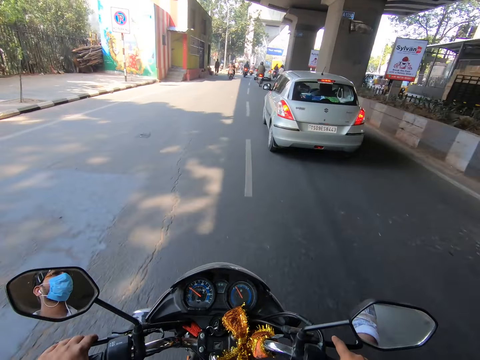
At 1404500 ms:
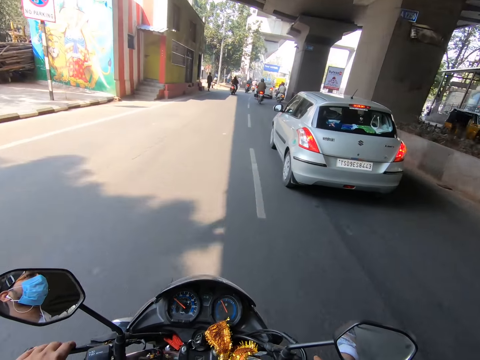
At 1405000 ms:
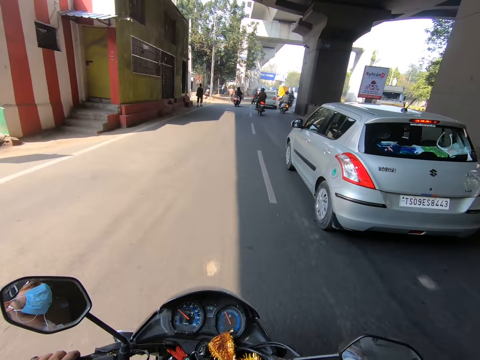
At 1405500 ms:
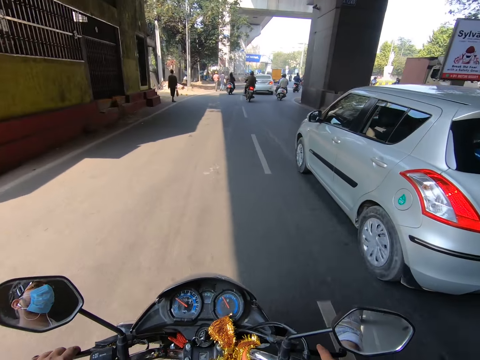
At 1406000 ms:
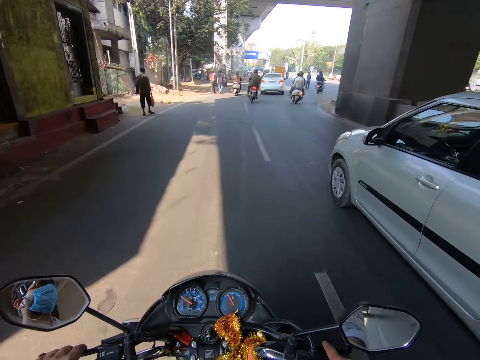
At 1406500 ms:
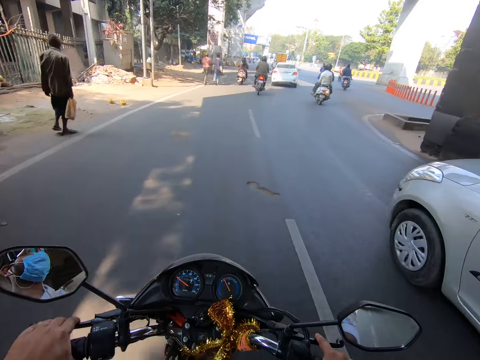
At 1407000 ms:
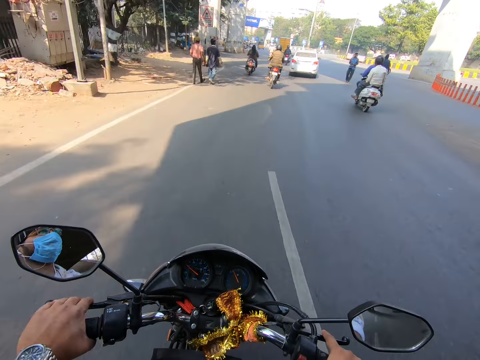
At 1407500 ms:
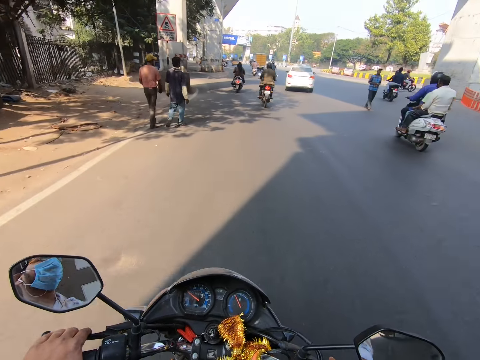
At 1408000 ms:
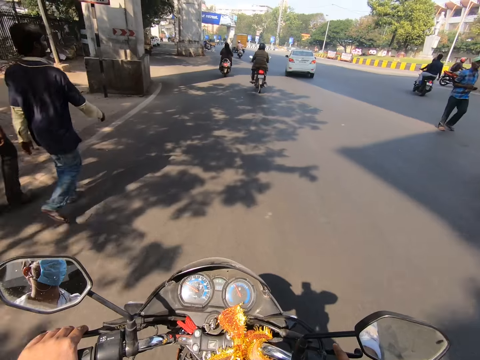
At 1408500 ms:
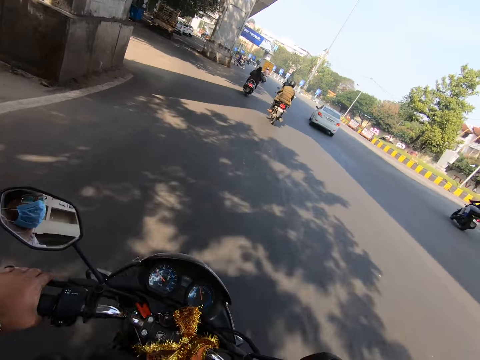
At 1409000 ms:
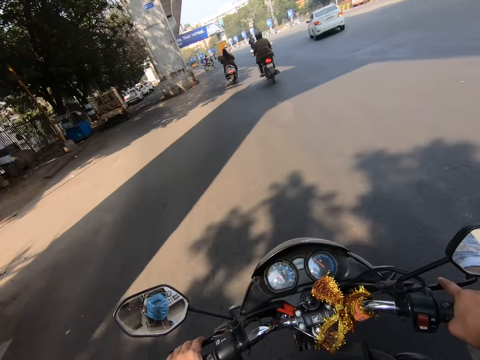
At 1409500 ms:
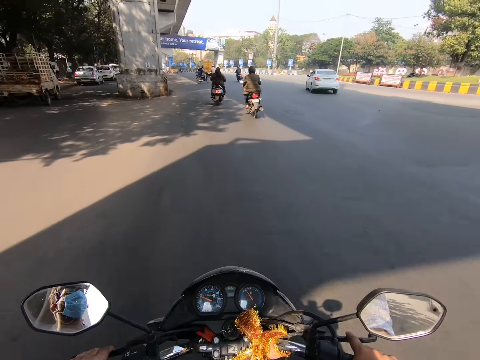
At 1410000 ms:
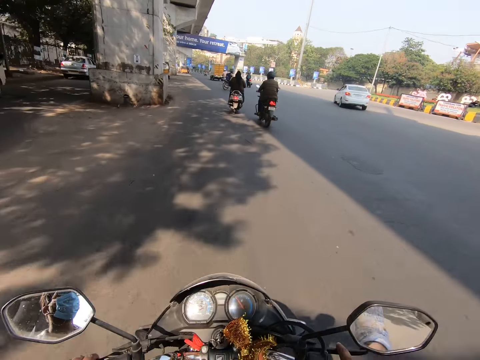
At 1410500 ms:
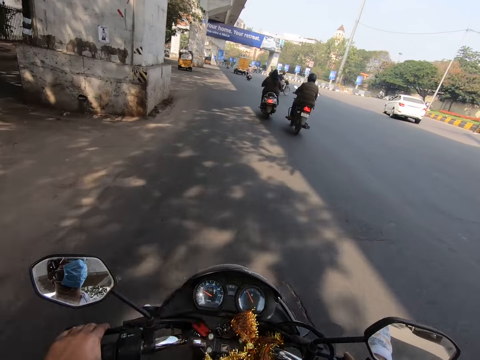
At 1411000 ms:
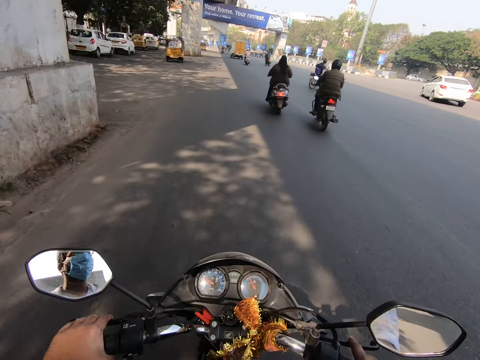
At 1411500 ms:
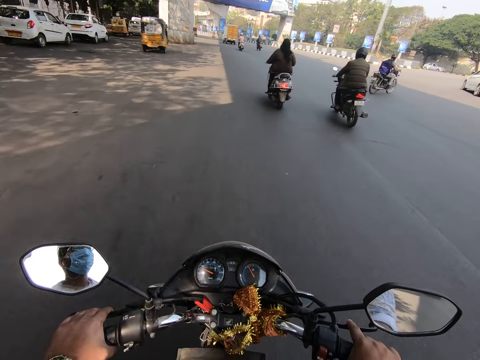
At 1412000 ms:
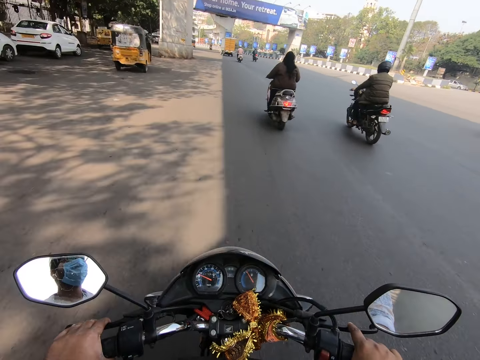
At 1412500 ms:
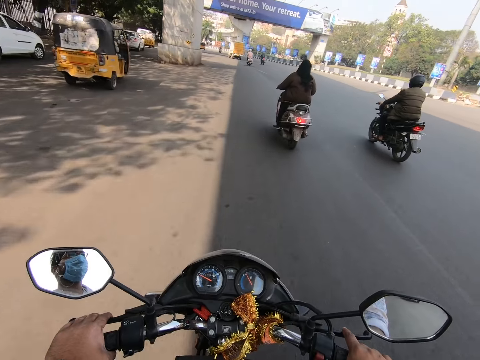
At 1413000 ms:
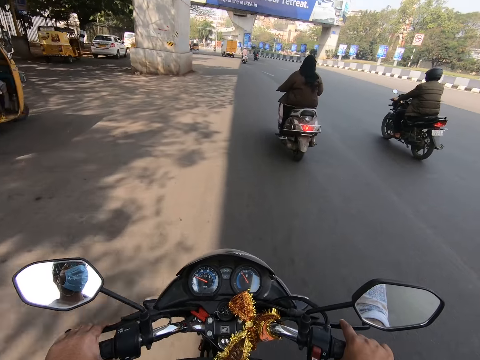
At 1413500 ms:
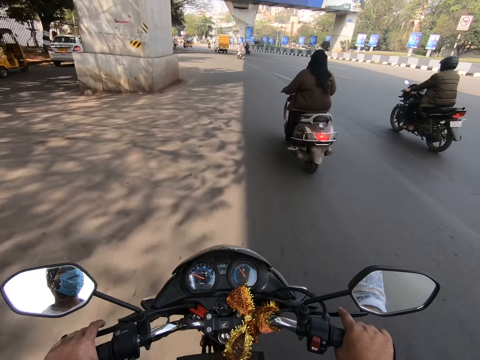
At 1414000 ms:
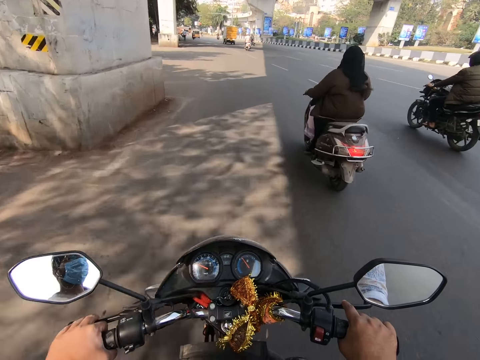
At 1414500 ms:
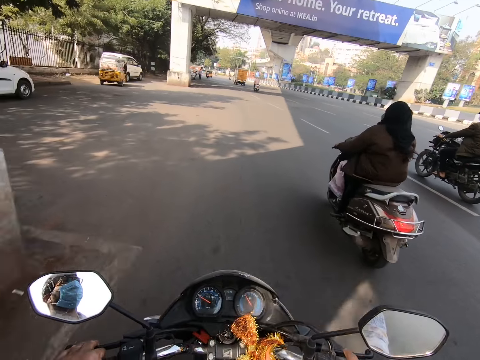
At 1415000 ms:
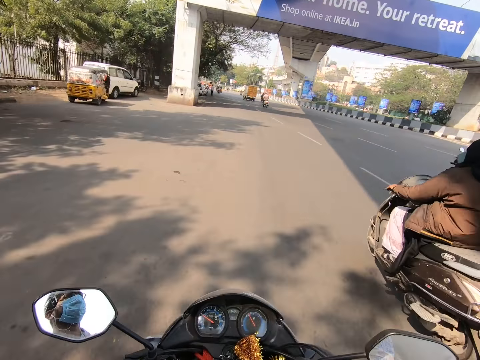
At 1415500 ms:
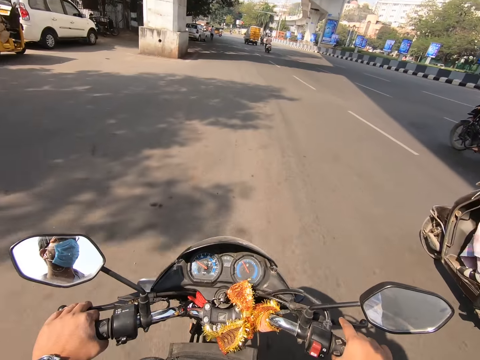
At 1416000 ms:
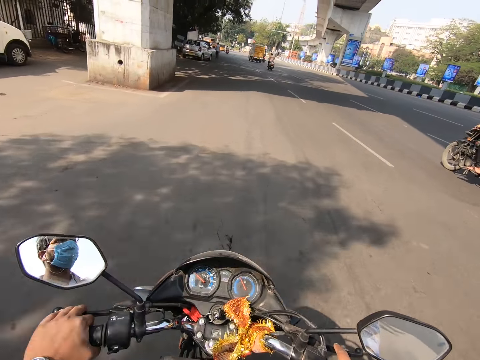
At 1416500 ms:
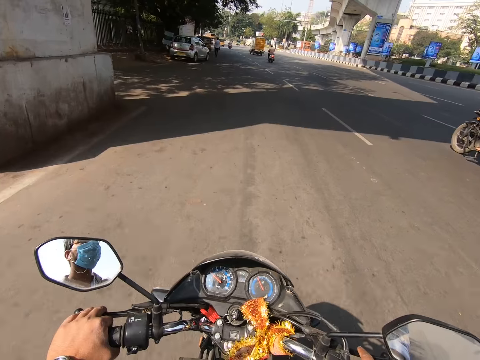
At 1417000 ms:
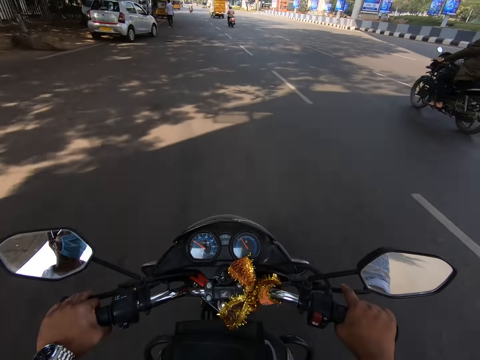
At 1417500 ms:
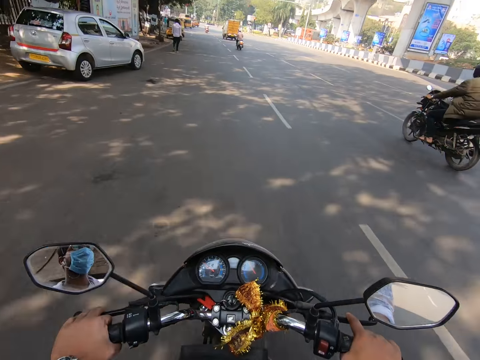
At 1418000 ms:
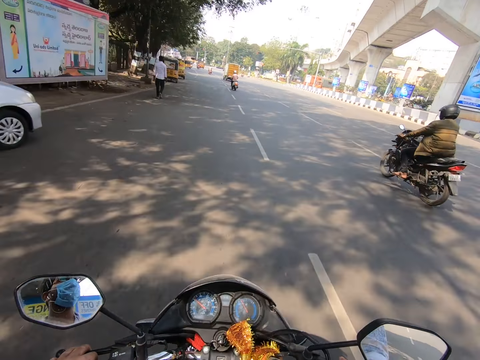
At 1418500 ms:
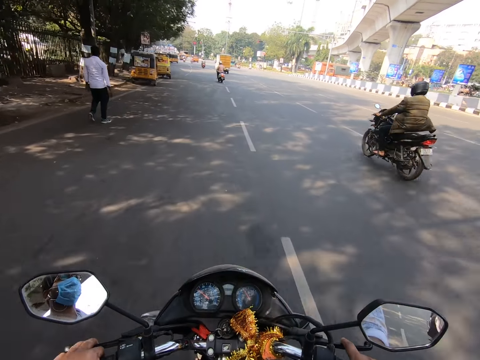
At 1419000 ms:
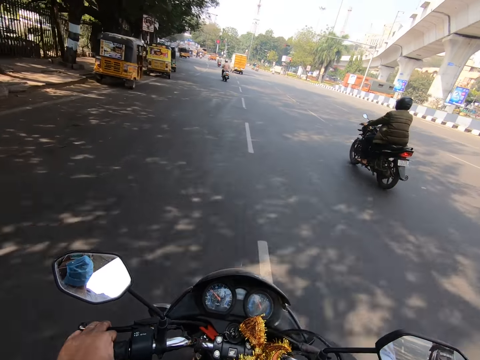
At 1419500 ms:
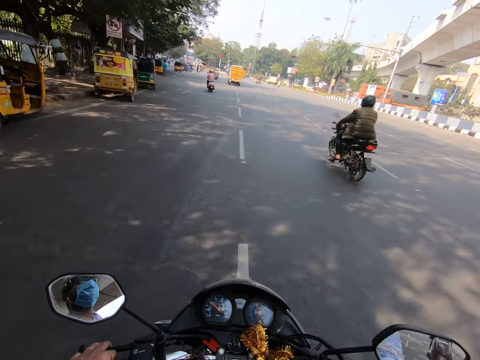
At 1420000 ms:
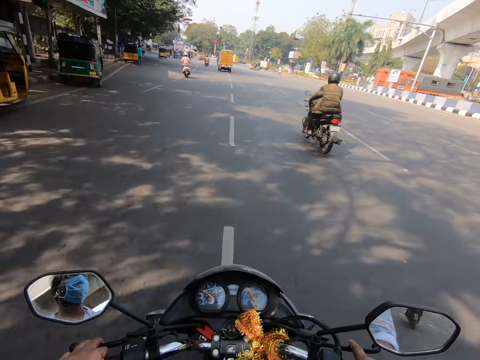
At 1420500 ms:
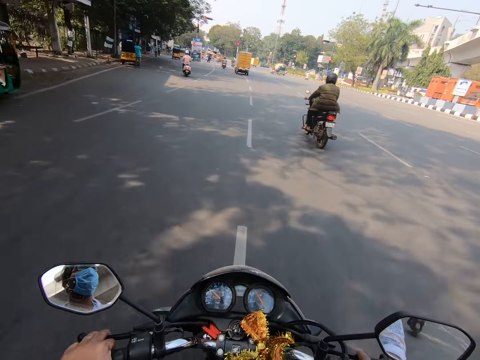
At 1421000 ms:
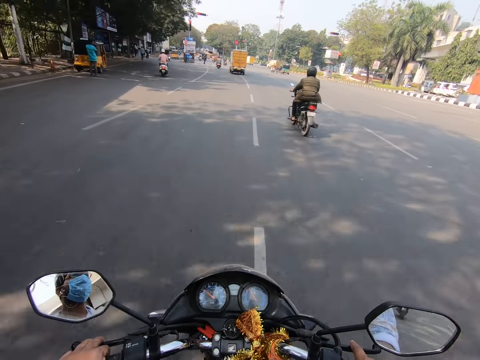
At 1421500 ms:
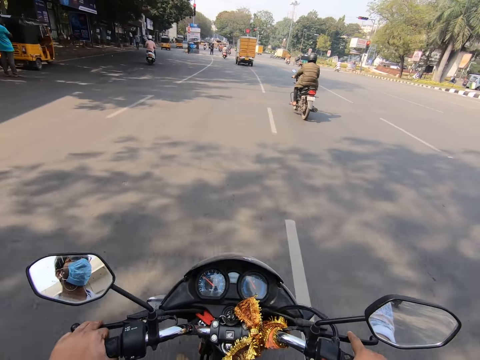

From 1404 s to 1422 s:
The camera wearer rides past the white car on the road. They ride past a man on the road. They ride past another man on the road. They ride past another man on the road. They ride past another man on the road. They ride past a woman on a bike on the road. They ride past a bike on the road. They ride past another man on the road.

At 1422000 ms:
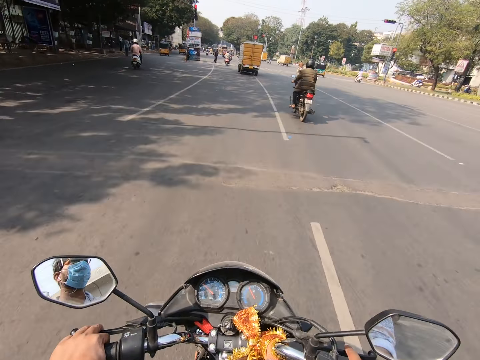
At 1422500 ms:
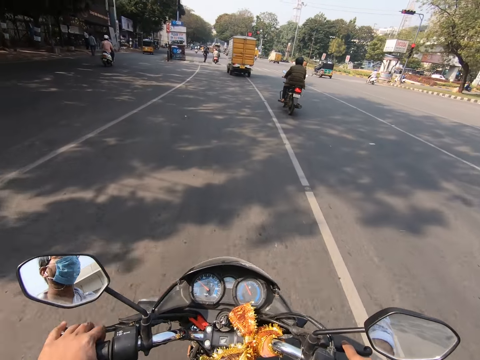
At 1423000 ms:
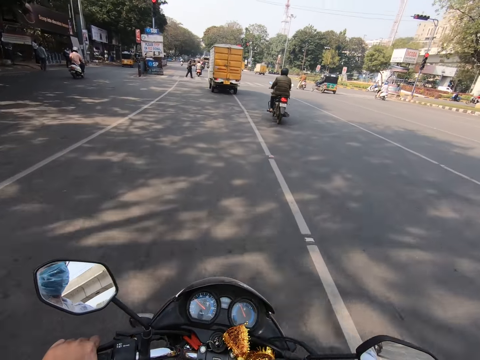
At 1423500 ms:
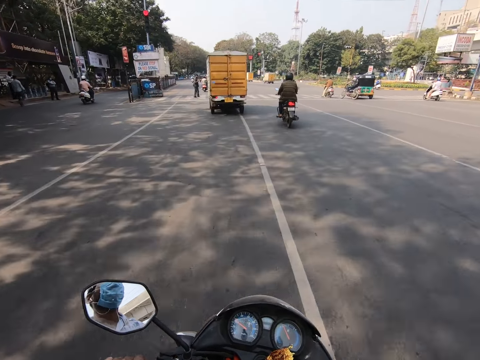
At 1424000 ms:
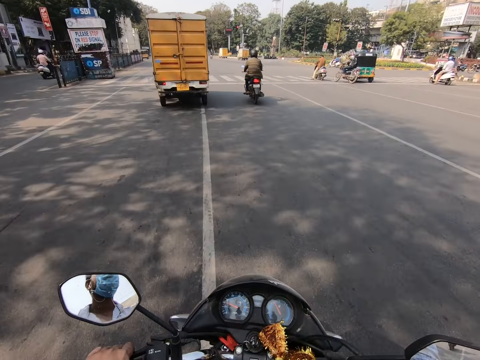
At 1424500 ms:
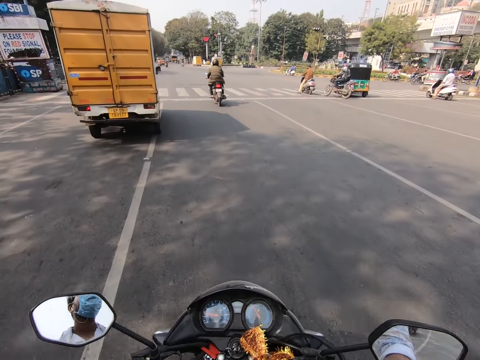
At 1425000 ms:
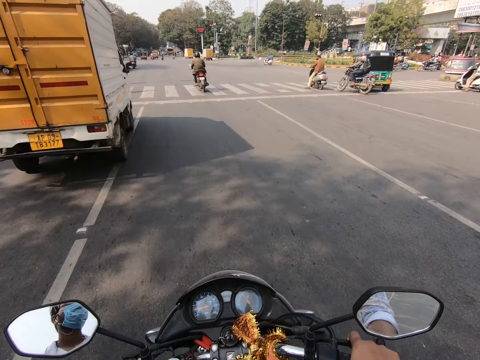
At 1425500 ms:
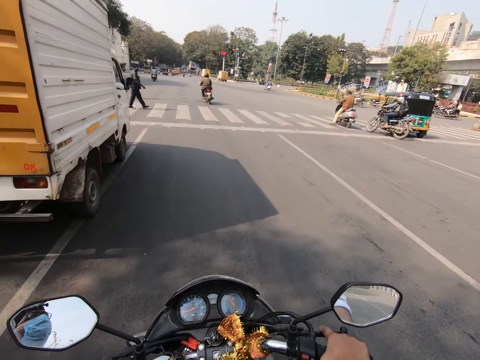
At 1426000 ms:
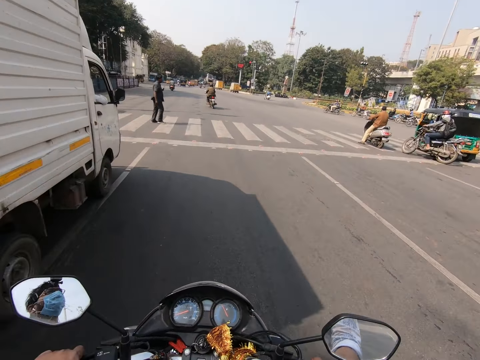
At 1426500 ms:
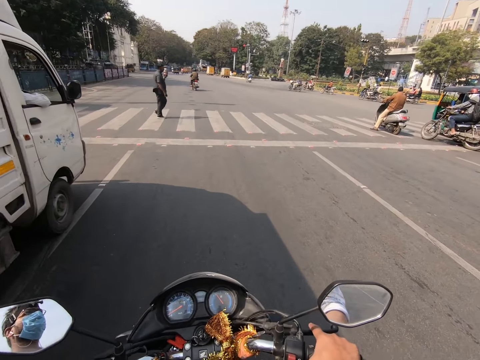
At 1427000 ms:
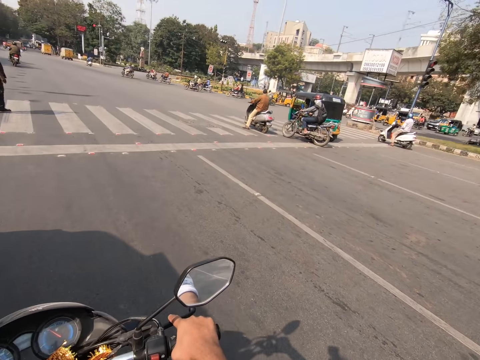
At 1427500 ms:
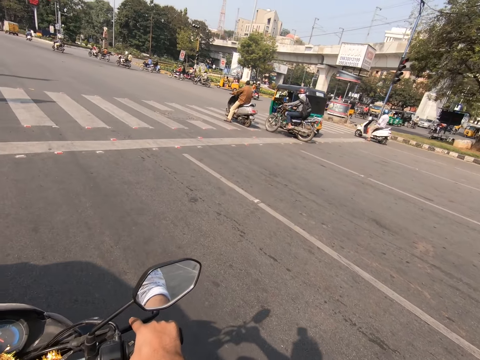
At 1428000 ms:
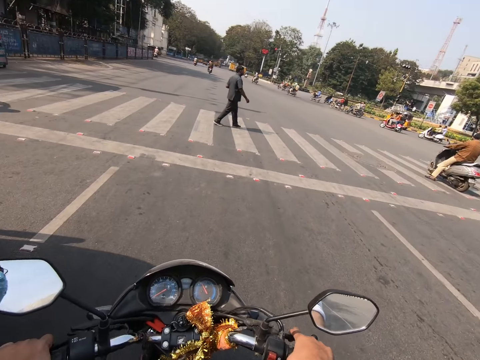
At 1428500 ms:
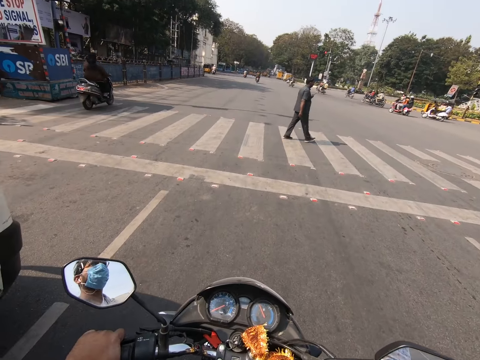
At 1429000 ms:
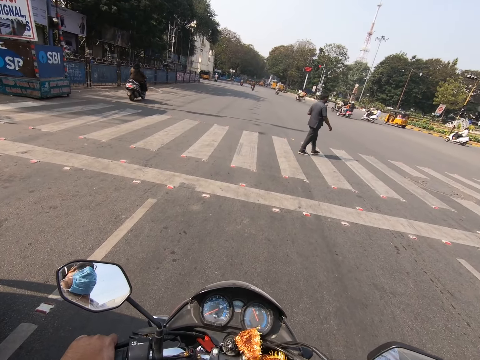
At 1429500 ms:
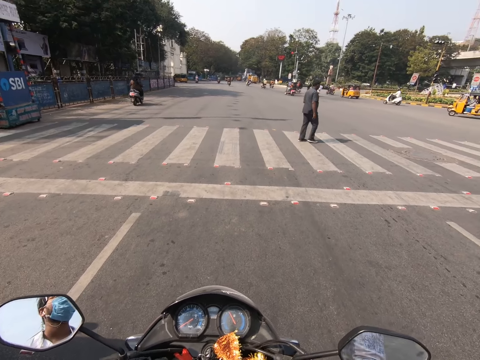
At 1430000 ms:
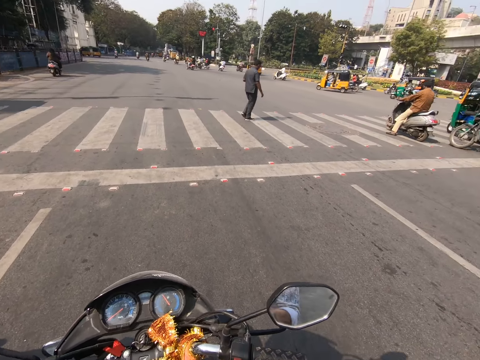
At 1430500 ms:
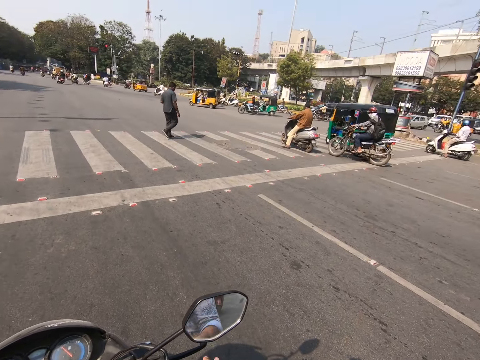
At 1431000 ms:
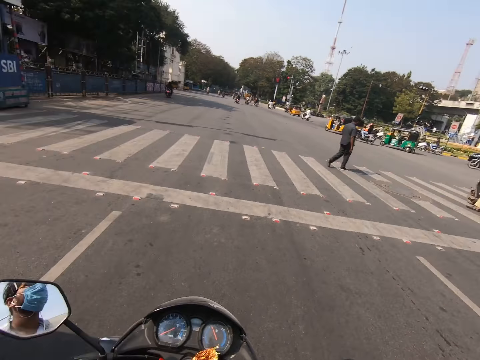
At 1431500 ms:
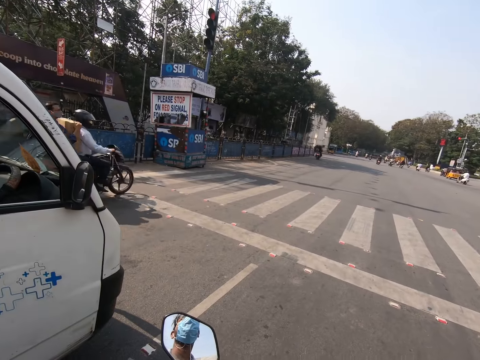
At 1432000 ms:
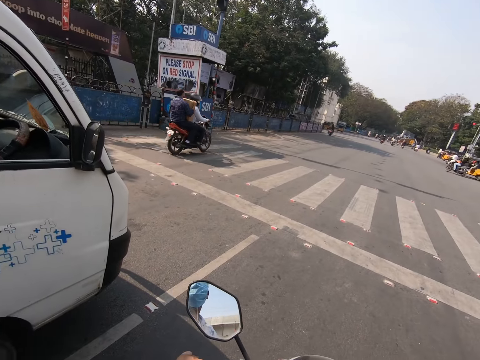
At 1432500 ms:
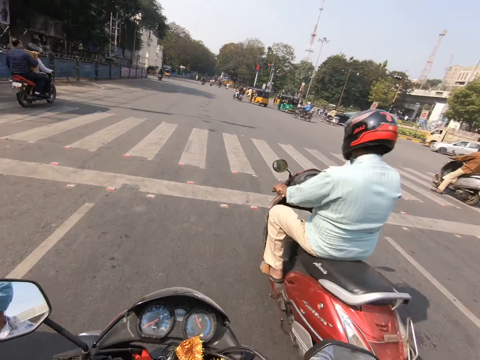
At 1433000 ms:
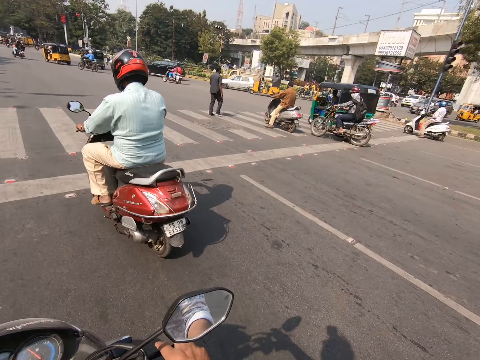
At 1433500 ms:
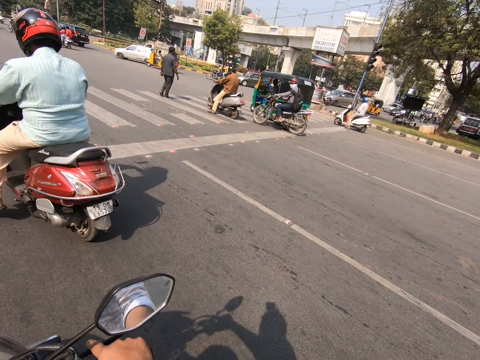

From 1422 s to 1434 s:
The camera wearer rides past a truck on the road. A man crosses the road. The camera wearer stops at a zebra crossing. A bike rides past the camera wearer on the road.
